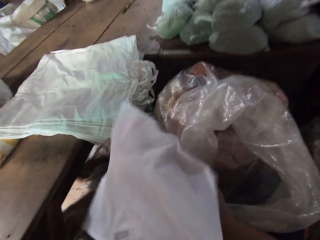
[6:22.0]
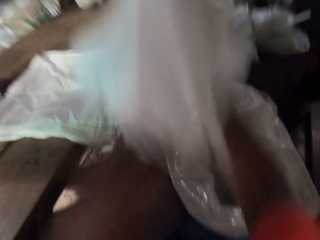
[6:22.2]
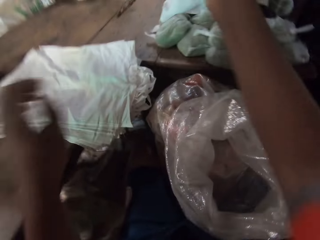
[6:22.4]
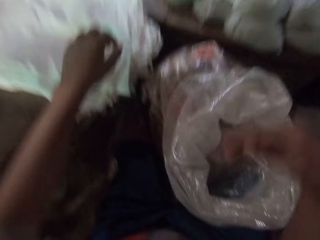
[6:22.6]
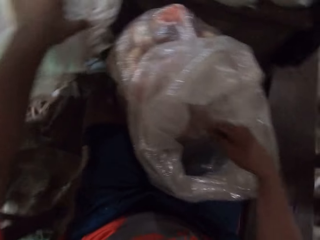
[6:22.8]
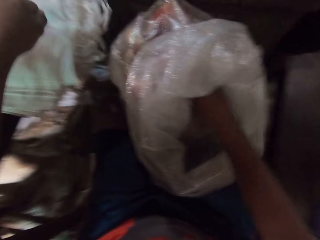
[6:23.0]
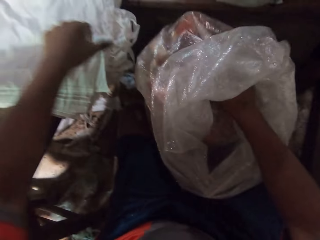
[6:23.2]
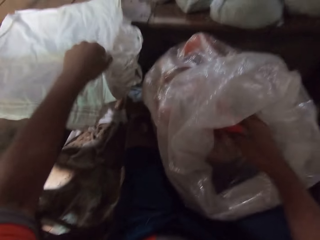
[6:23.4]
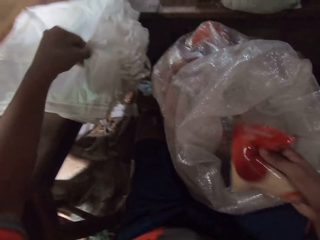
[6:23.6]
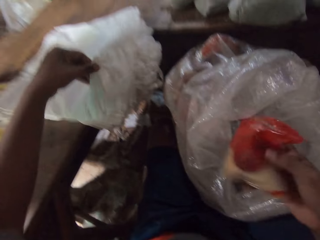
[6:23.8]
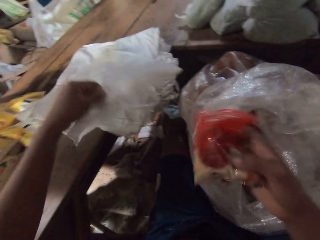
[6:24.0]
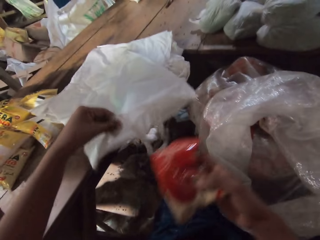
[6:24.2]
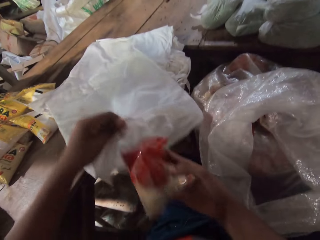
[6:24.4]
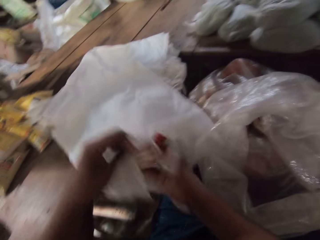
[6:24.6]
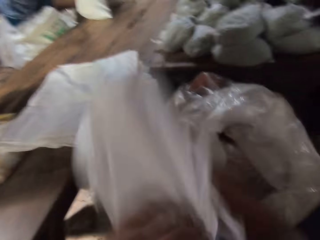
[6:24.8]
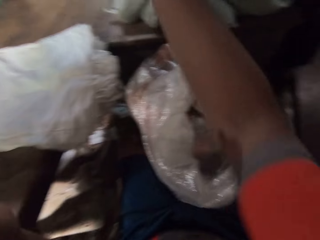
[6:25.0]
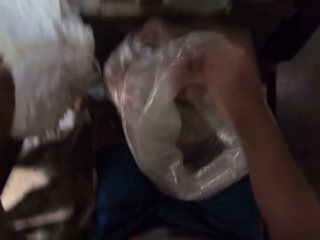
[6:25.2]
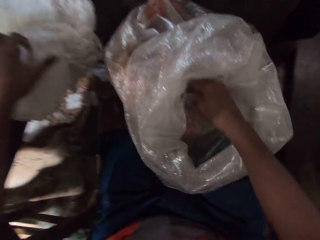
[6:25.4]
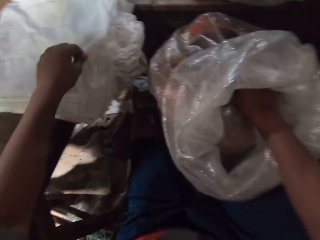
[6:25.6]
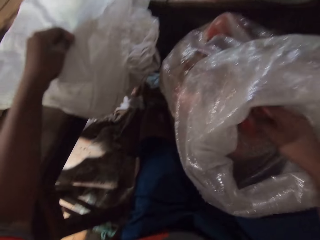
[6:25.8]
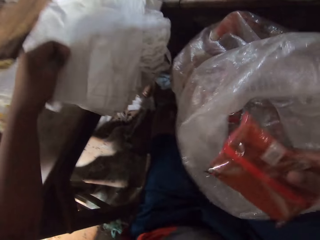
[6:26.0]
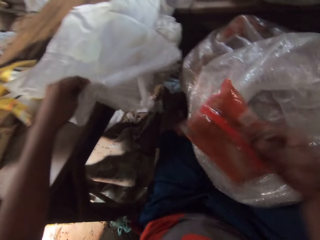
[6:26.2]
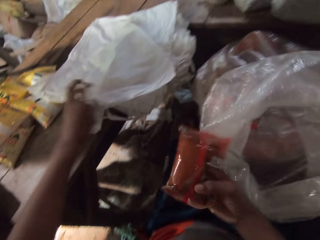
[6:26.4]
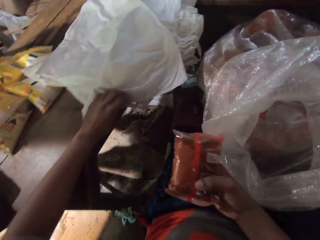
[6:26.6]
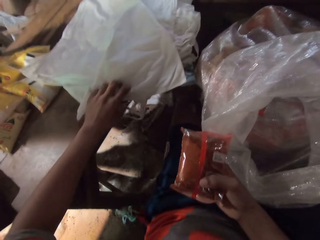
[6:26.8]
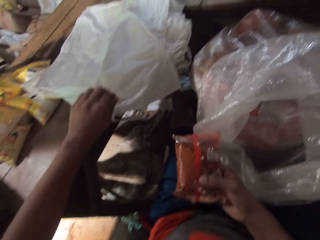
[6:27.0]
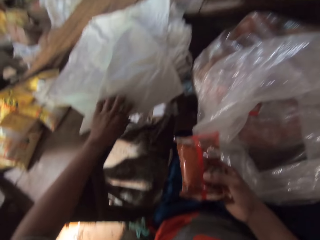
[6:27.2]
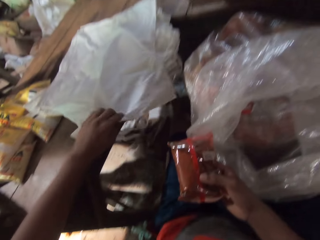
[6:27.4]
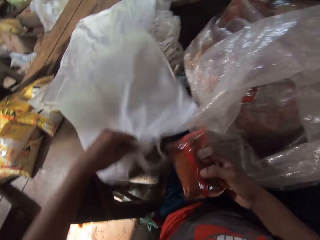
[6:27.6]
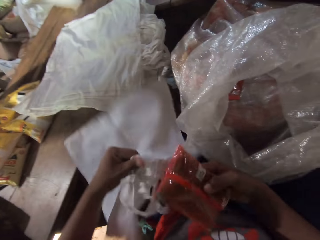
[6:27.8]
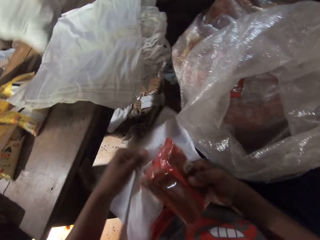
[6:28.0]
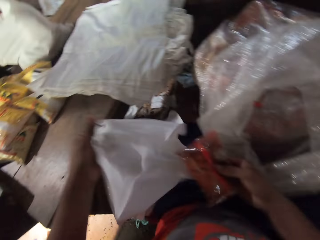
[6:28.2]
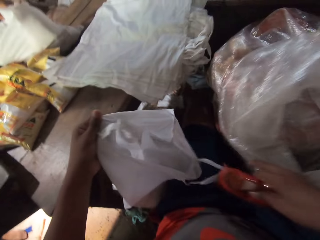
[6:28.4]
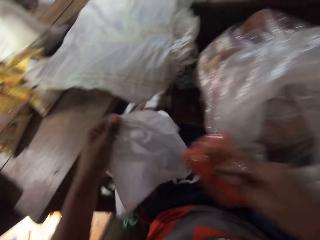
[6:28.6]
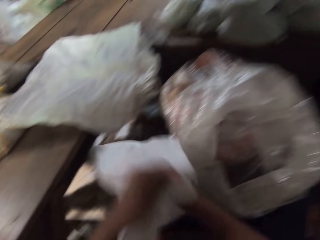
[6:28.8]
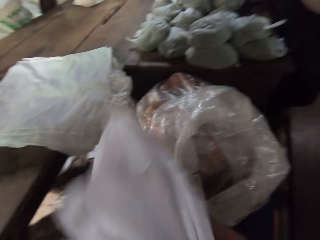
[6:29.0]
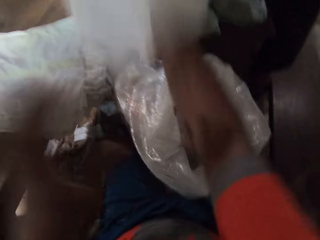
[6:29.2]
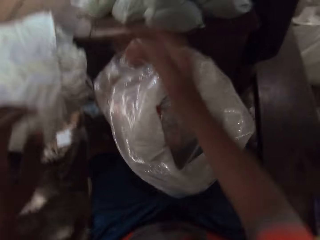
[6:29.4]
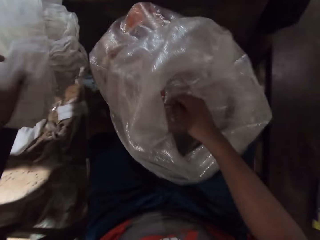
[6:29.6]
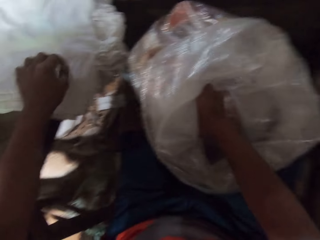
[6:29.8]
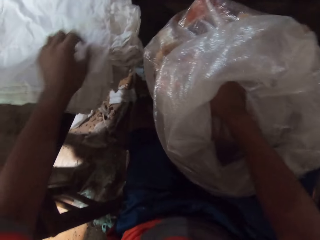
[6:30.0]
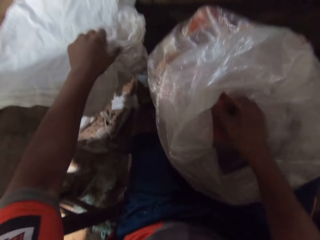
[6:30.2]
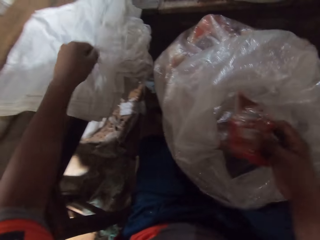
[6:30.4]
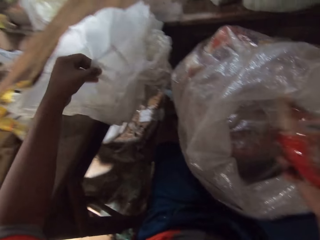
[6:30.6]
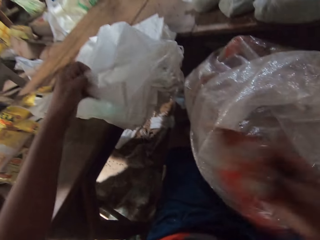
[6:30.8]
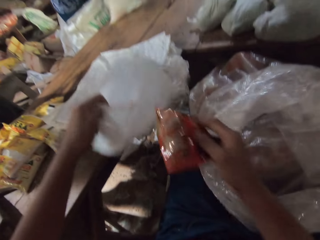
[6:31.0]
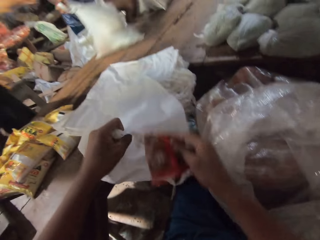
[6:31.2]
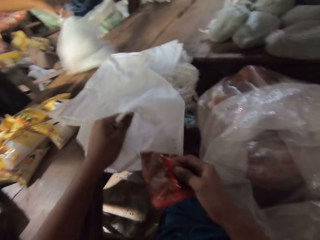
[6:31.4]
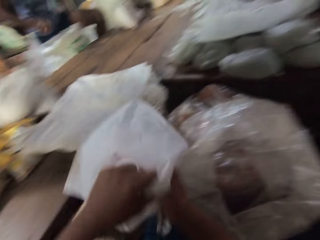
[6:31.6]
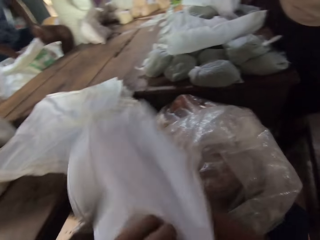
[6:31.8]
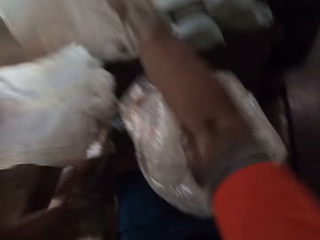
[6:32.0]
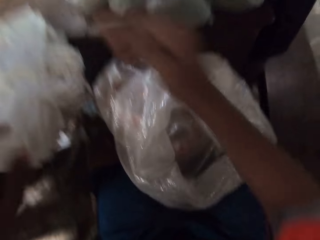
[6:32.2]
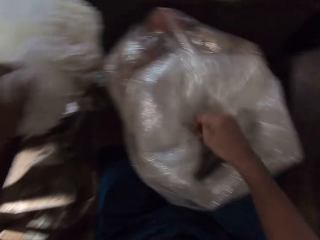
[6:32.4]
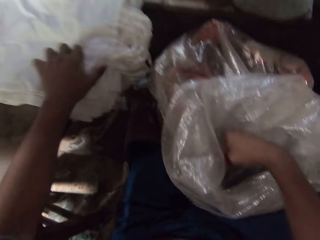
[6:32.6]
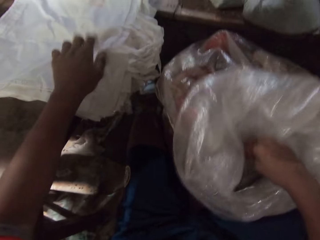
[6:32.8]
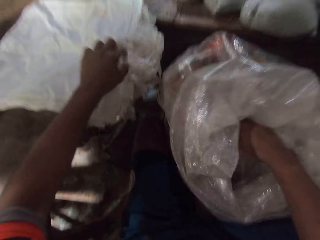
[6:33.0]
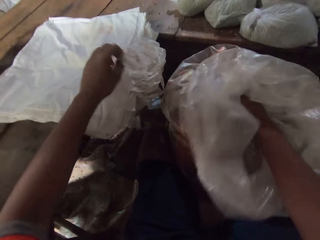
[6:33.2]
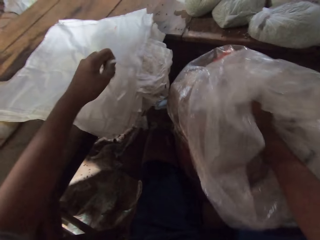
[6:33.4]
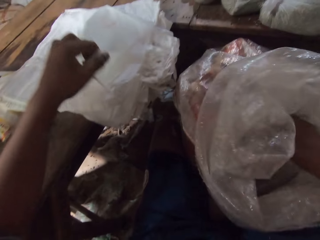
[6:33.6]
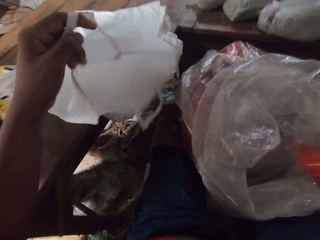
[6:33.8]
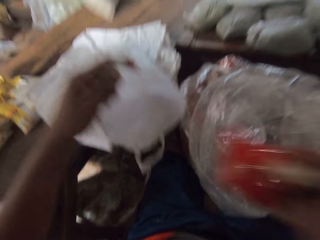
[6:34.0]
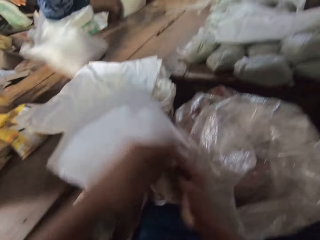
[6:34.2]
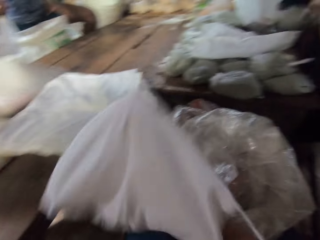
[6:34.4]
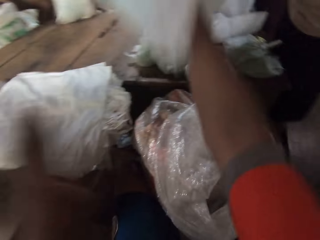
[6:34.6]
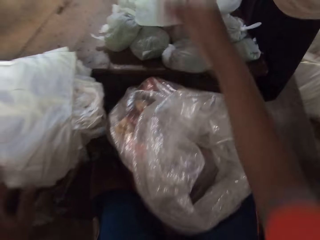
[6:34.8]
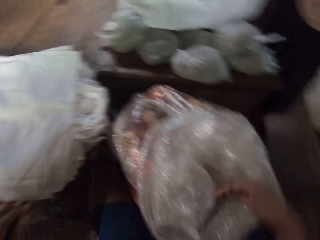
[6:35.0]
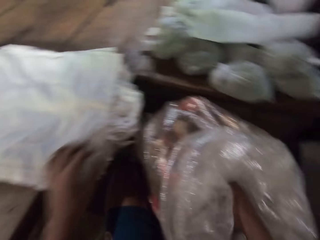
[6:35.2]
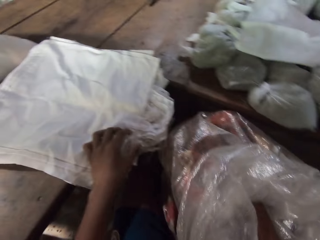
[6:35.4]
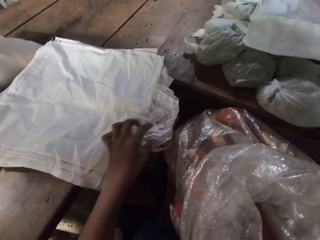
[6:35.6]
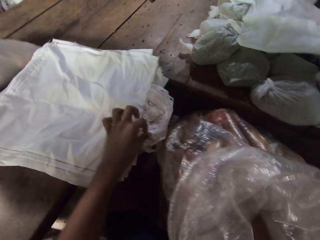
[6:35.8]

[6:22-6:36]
The camera wearer drops the pack of chips in his right hand in the carrier bag in his left hand. He throws the carrier bag on the table with his right hand. He picks up a pack of chips from the sack with his right hand. He picks up a carrier bag from the table with his left hand. He drops the pack of chips in his right hand in the carrier bag in his left hand. He throws the carrier bag on the table with his right hand. He picks up a pack of chips from the sack with his right hand. He picks up a carrier bag from the table with his left hand. He opens the carrier bag in his left hand with his right hand. He opens the carrier bag again. He drops the pack of chips in his right hand in the carrier bag in his left hand. He throws the carrier bag on the table with his right hand. He picks up a pack of chips from the sack with his right hand. He picks up a carrier bag from the table with his left hand. A man moves a carrier bag on the table with his right hand. The camera wearer drops the pack of chips in his right hand in the carrier bag in his left hand. He throws the carrier bag on the table with his right hand. He picks up a pack of chips from the sack with his right hand. He picks up a carrier bag from the table with his left hand. The man moves a carrier bag on the table with his right hand. The camera wearer drops the pack of chips in his right hand in the carrier bag in his left hand. He throws the carrier bag on the table with his right hand.

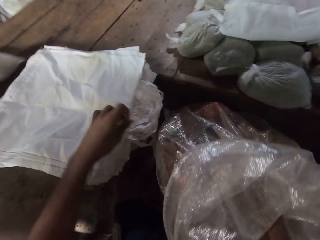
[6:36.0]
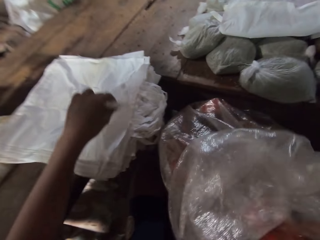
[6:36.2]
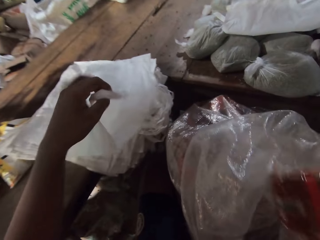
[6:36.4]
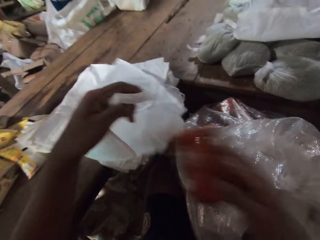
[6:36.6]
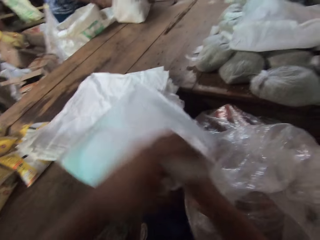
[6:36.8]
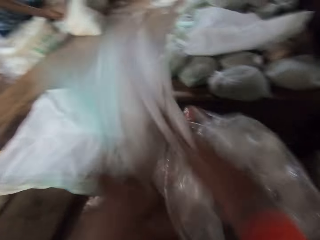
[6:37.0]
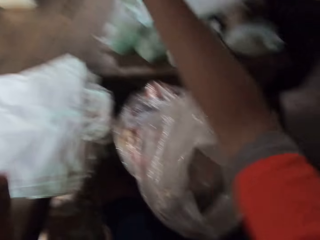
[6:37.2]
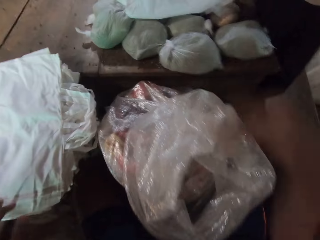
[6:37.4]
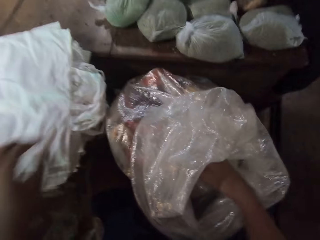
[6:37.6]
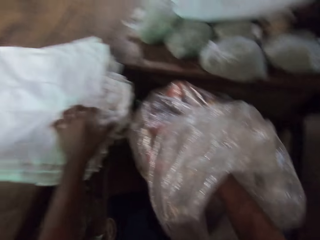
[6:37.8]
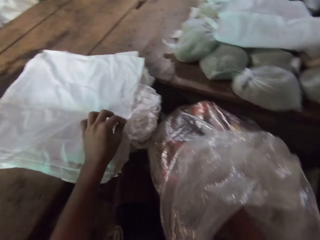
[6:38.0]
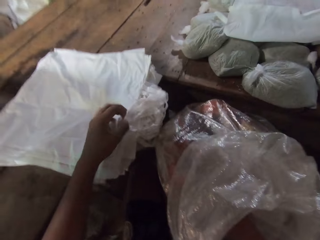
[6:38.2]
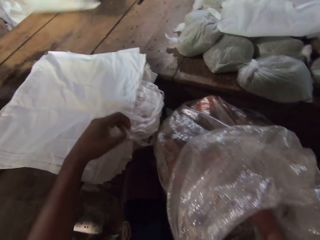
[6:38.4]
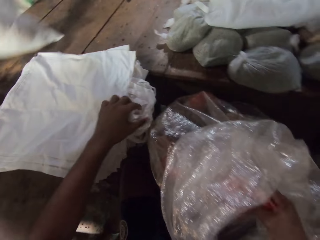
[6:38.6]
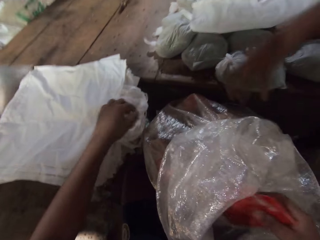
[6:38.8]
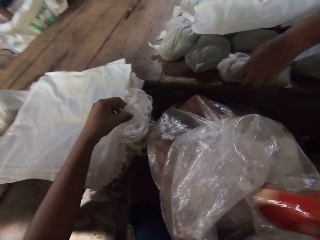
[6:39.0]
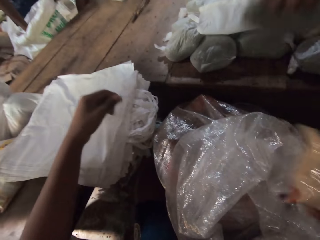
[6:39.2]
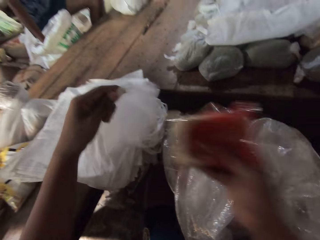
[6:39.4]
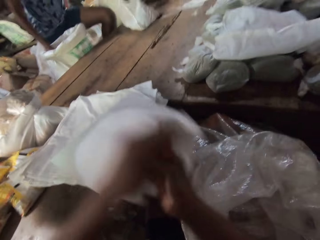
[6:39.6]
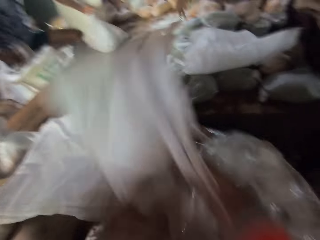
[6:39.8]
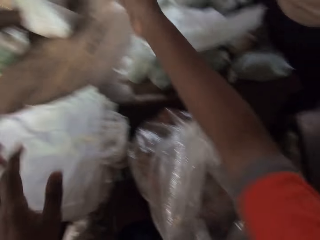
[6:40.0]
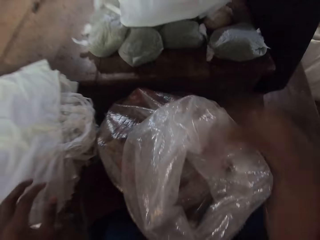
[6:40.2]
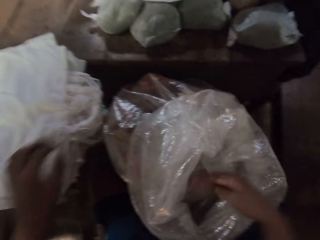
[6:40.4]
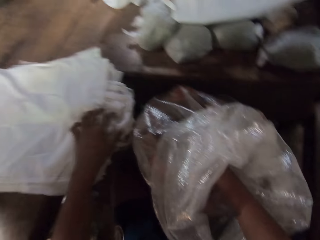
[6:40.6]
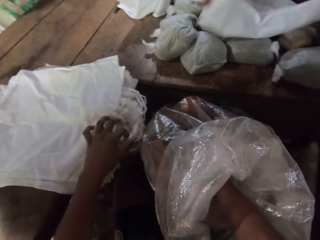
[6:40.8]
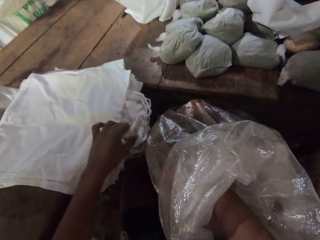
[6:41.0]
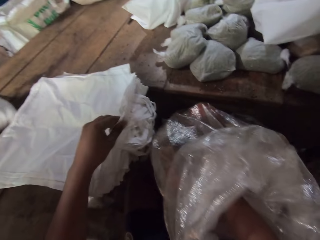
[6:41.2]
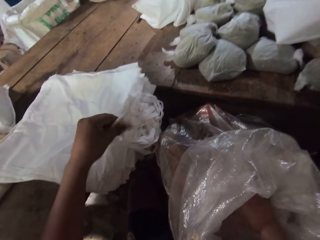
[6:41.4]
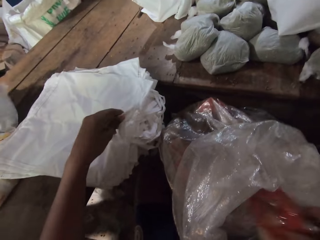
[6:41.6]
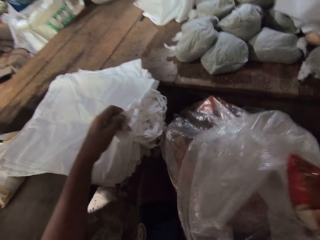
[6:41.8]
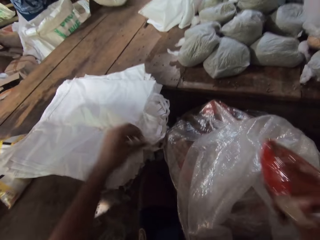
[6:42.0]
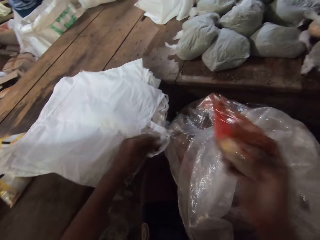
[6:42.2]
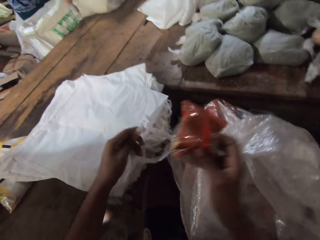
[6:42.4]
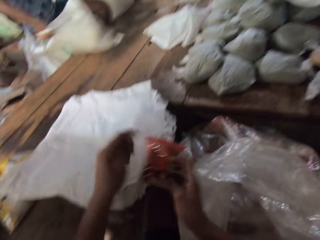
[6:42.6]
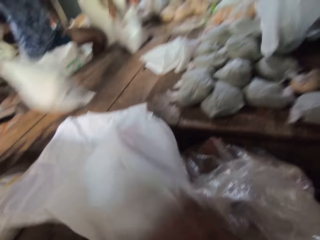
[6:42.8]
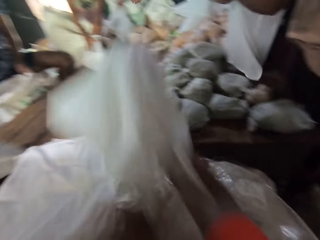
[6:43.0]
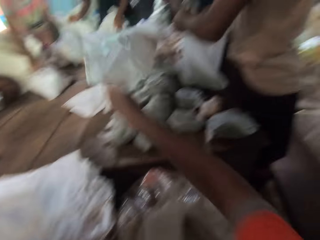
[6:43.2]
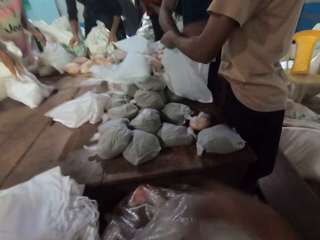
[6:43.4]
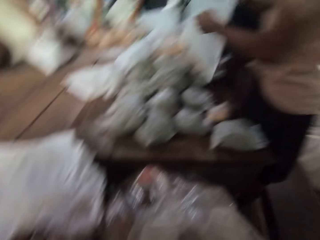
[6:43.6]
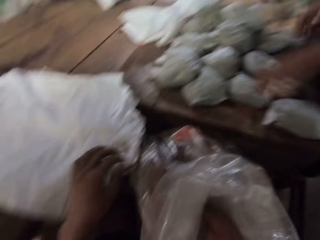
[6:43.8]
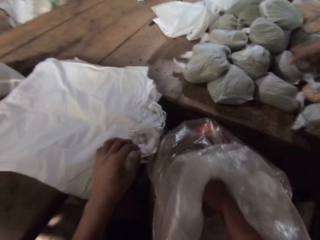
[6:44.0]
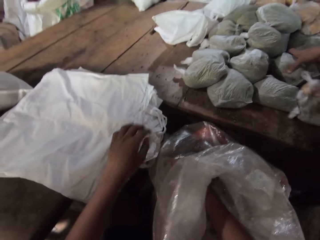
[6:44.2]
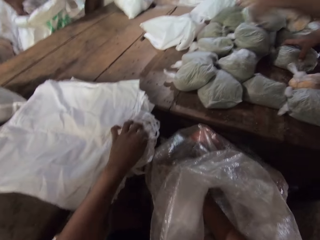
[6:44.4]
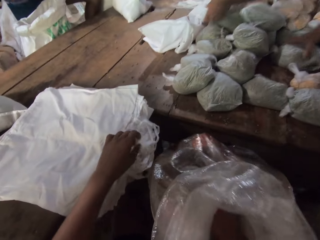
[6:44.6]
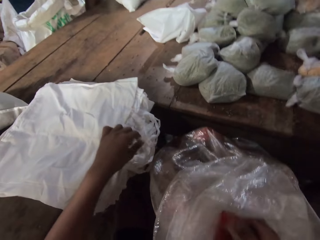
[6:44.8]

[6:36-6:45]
The camera wearer picks up a pack of chips from the sack with his right hand. He picks up a carrier bag from the table with his left hand. He drops the pack of chips in his right hand in the carrier bag in his left hand. He throws the carrier bag on the table with his right hand. He picks up a pack of chips from the sack with his right hand. A man picks up a pack of broken wheat from the table with his left hand. The camera wearer picks up a carrier bag from the table with his left hand. He drops the pack of chips in his right hand in the carrier bag in his left hand. He throws the carrier bag on the table with his right hand. He picks up a pack of chips from the sack with his right hand. He picks up a carrier bag from the table with his left hand. Another man moves a carrier bag on the table with his right hand. The camera wearer drops the pack of chips in his right hand in the carrier bag in his left hand. Another man drops a carrier bag on the table with his hands. The camera wearer throws the carrier bag on the table with his right hand. The first man passes a carrier bag to another man with his hands. The first man adjusts a pack of broken wheat on the table with his right hand. The second man picks up a pack of broken wheat from the sack on the ground with his right hand. The first man picks up the carrier bag from the table with his left hand.
